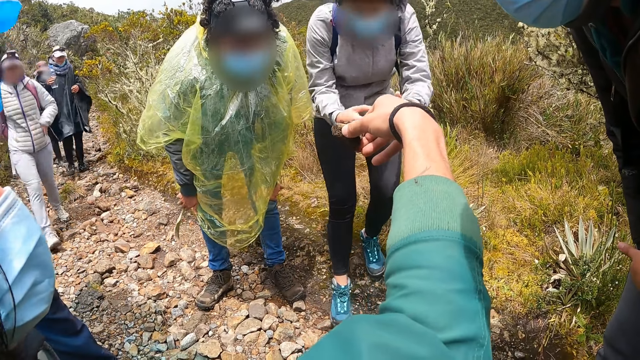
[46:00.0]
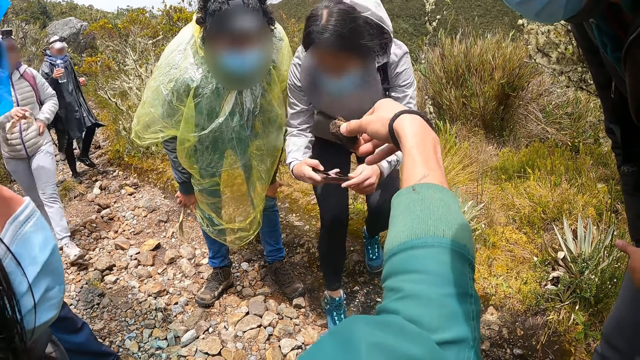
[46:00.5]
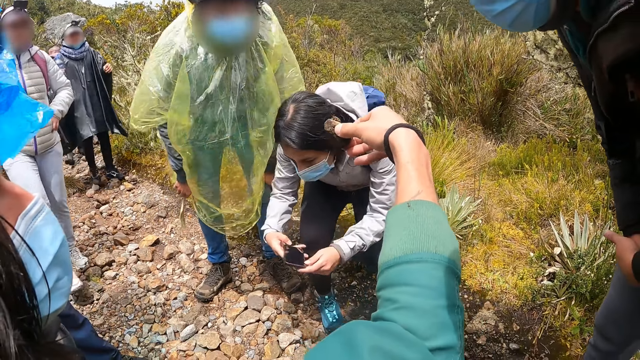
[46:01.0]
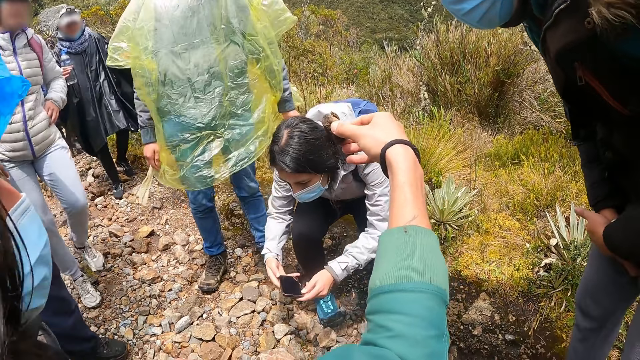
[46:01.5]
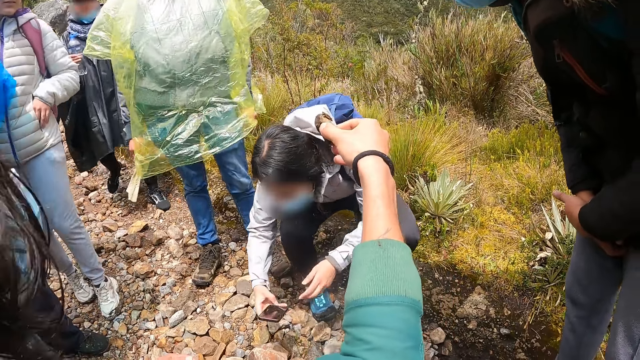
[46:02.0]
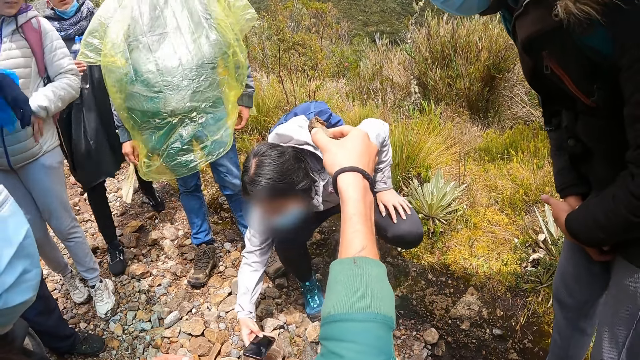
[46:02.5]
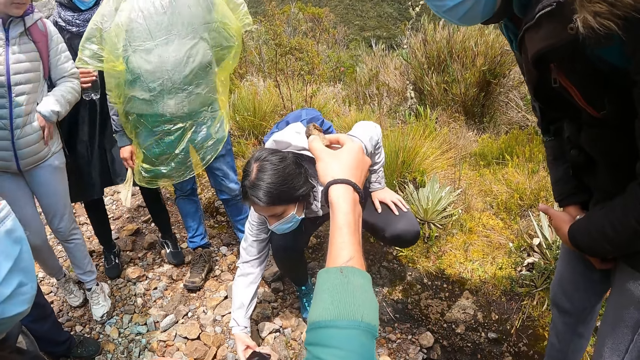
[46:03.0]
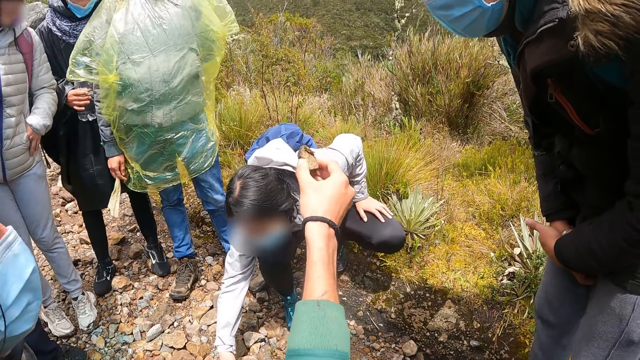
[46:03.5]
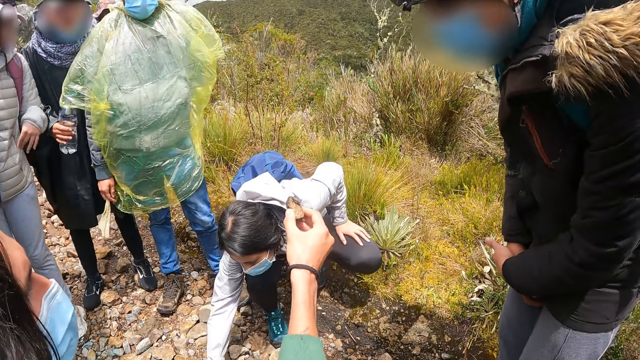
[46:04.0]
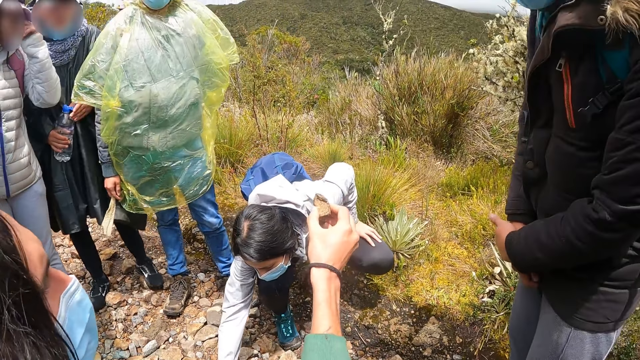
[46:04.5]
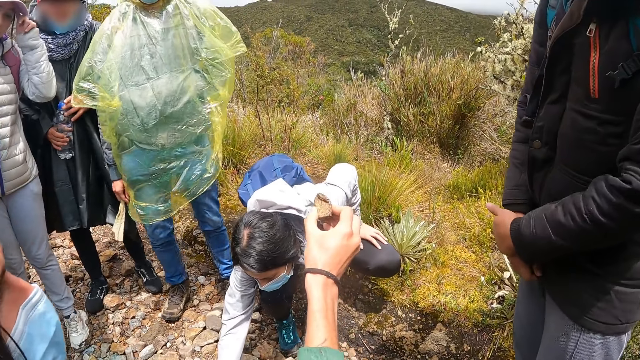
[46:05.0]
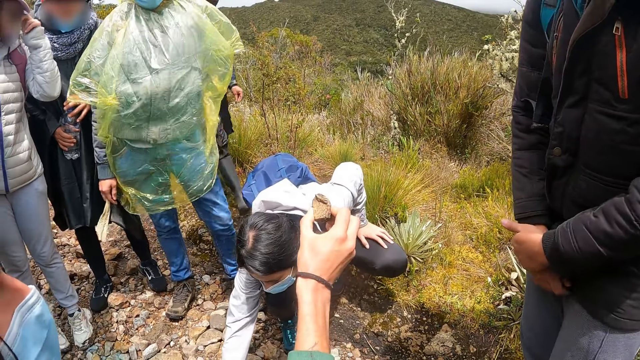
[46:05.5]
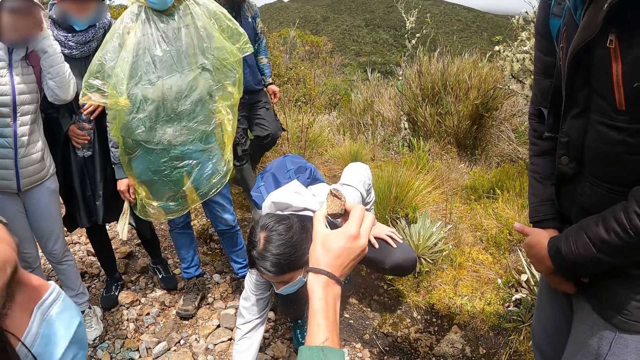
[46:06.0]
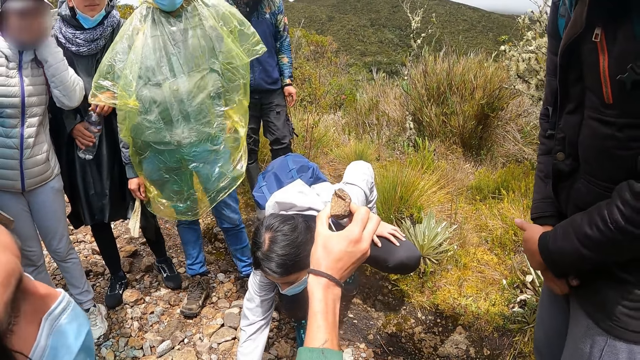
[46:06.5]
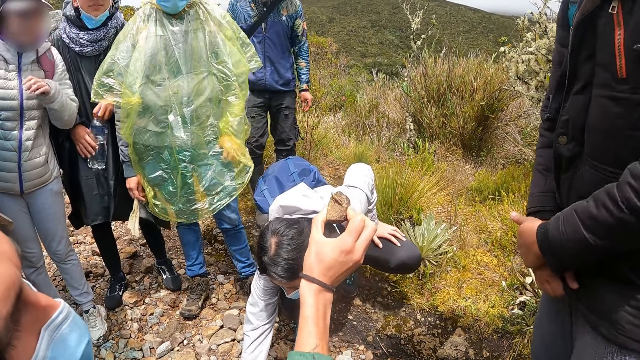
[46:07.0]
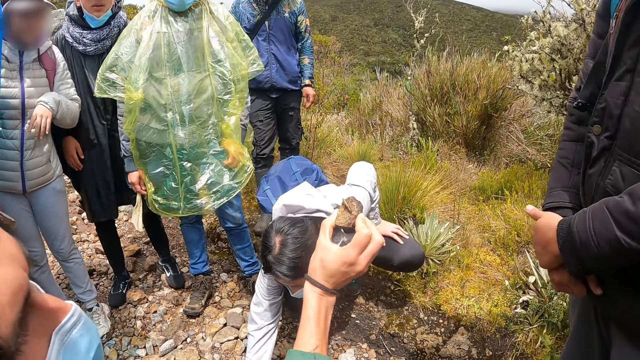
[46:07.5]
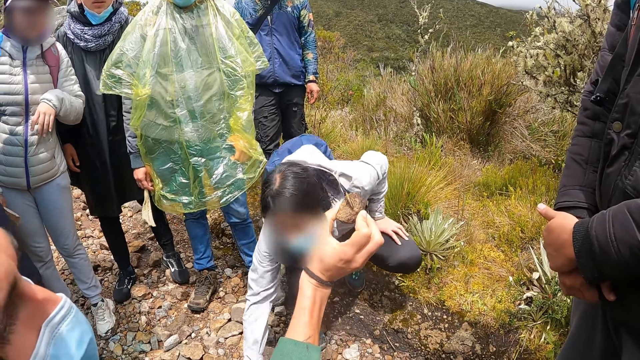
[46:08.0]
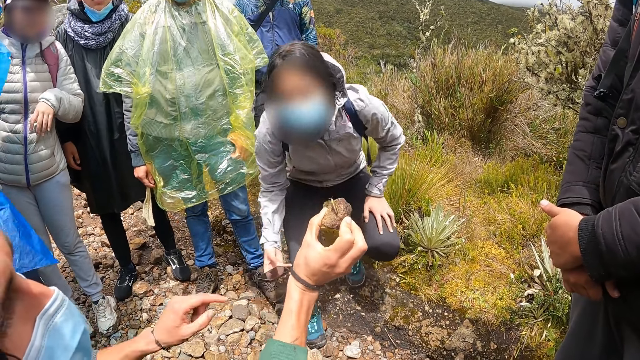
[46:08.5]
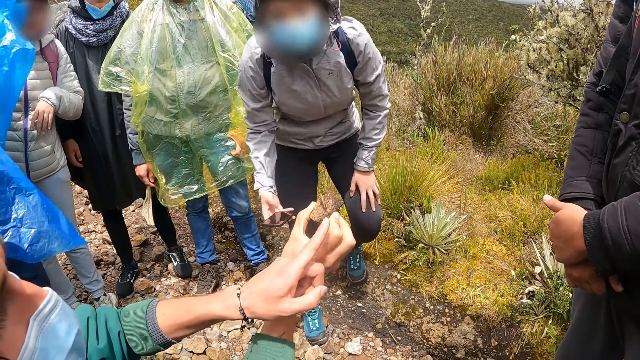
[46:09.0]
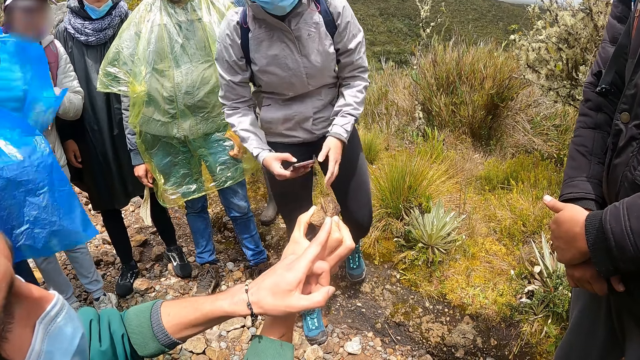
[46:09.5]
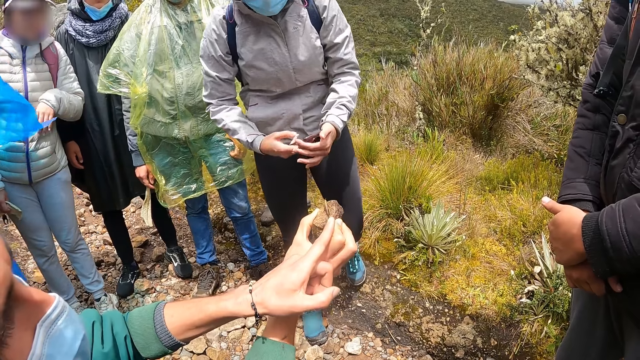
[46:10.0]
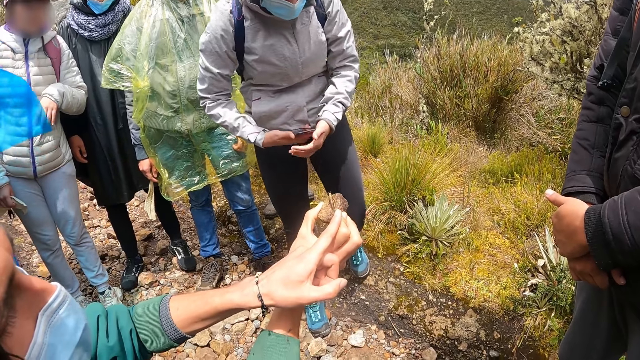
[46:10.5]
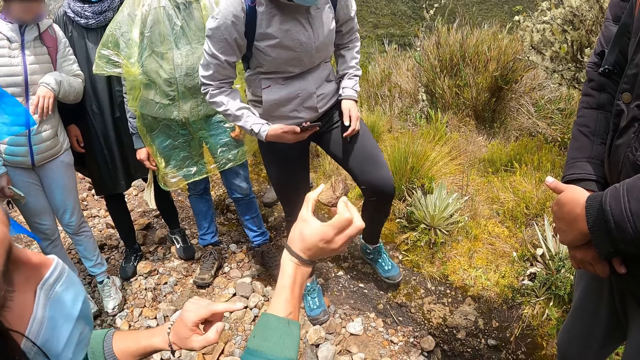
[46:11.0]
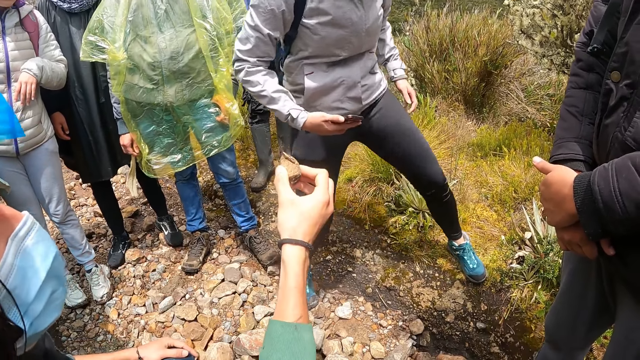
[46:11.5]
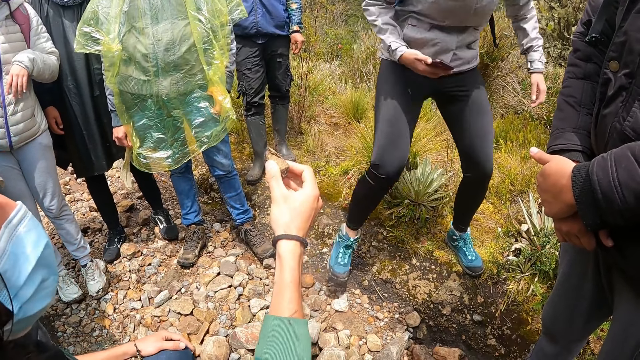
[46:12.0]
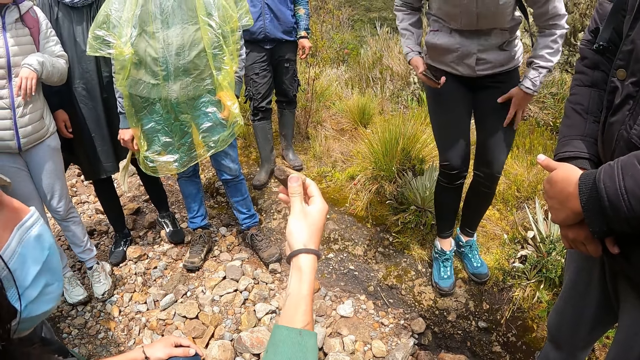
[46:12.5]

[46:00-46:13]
The woman operates the phone with her right hand. Another woman touches a cap with her left hand. The man points to the stone with his left hand.

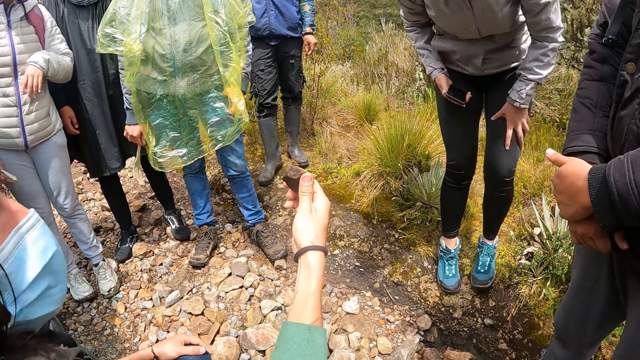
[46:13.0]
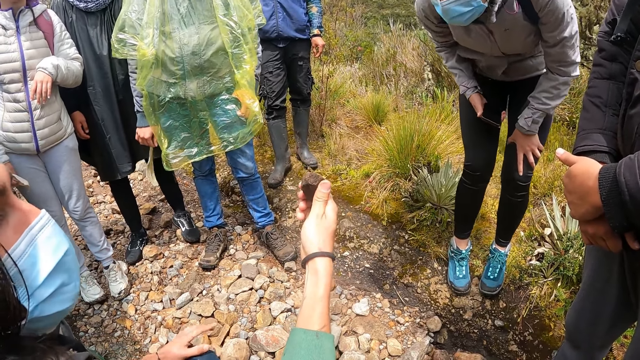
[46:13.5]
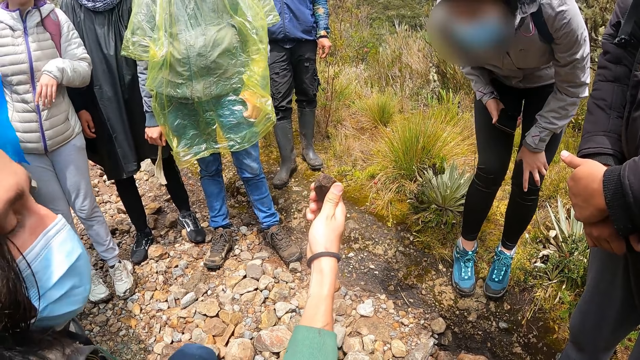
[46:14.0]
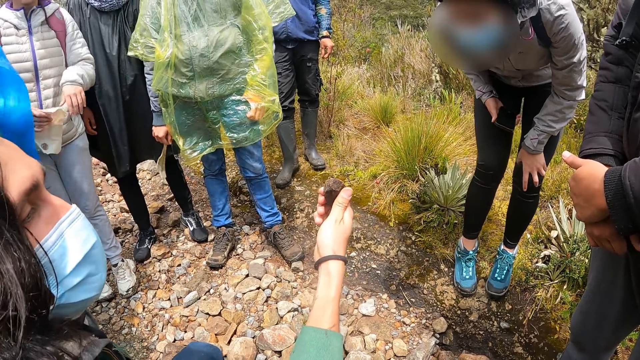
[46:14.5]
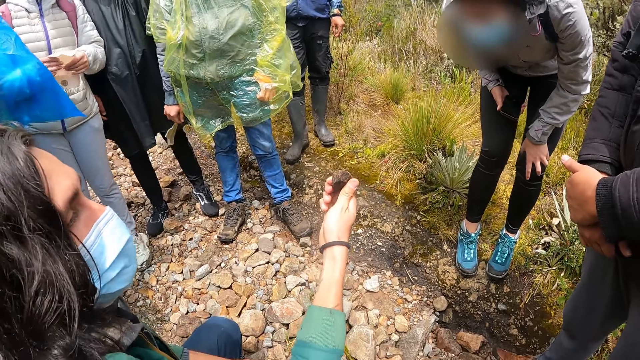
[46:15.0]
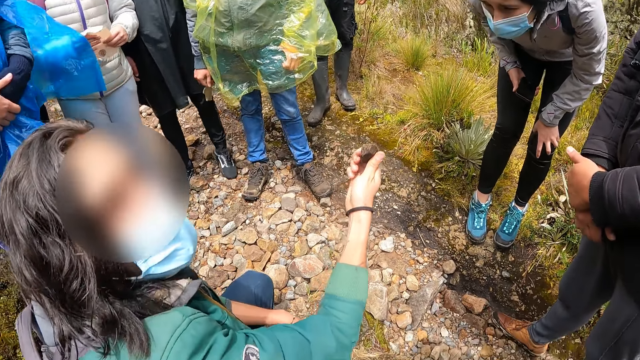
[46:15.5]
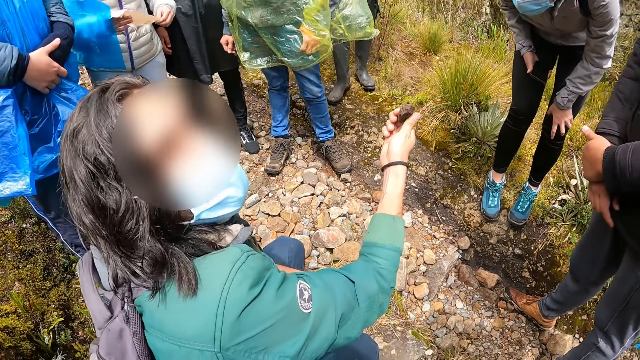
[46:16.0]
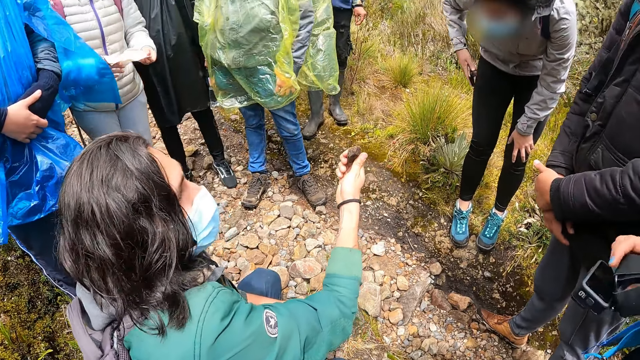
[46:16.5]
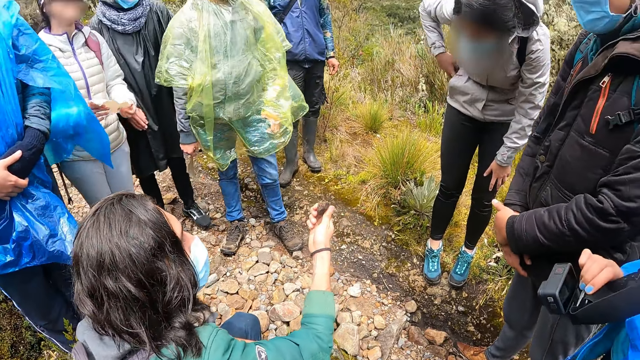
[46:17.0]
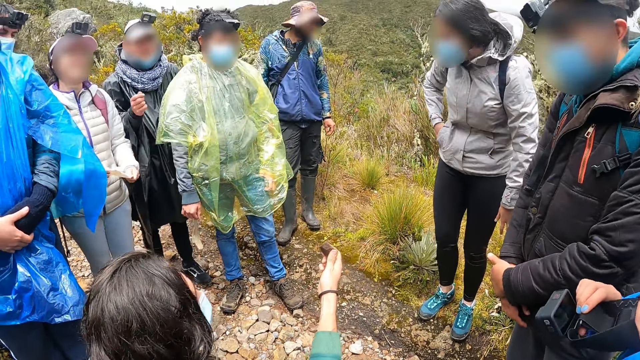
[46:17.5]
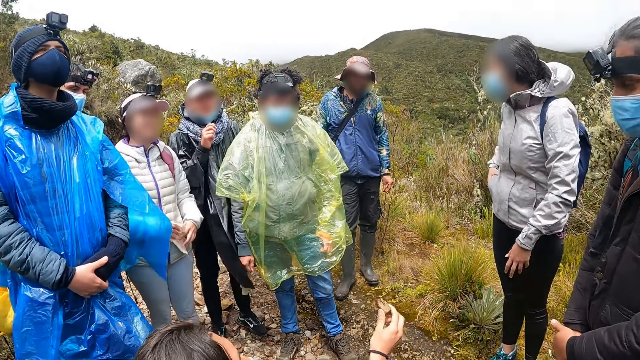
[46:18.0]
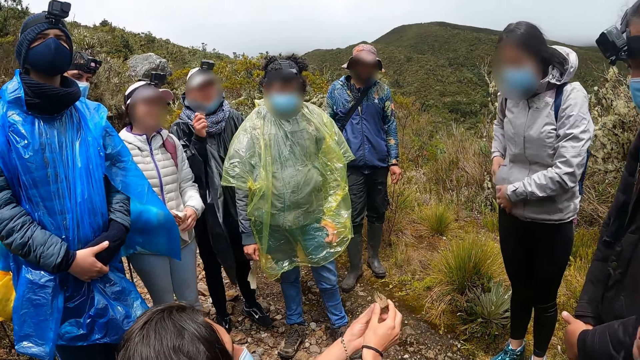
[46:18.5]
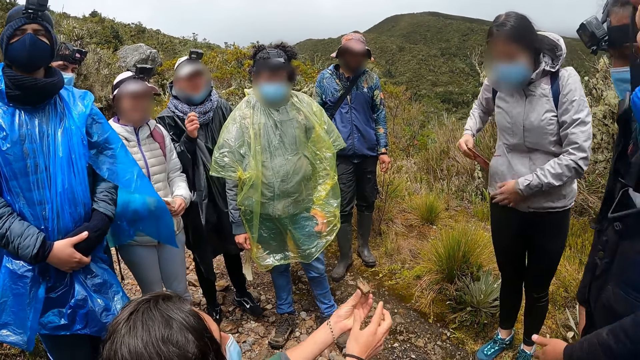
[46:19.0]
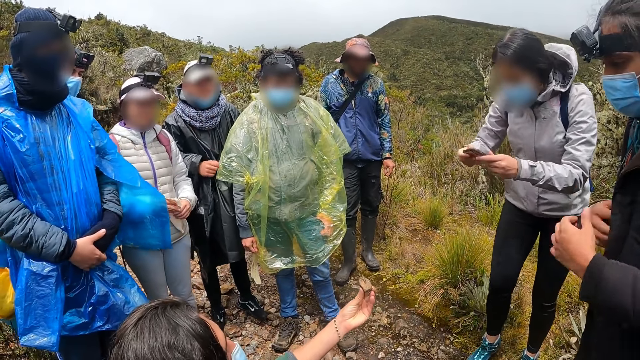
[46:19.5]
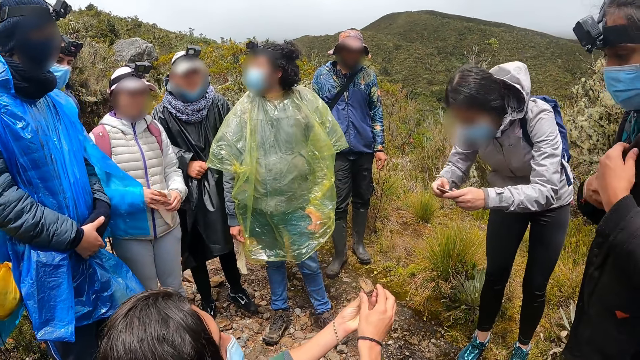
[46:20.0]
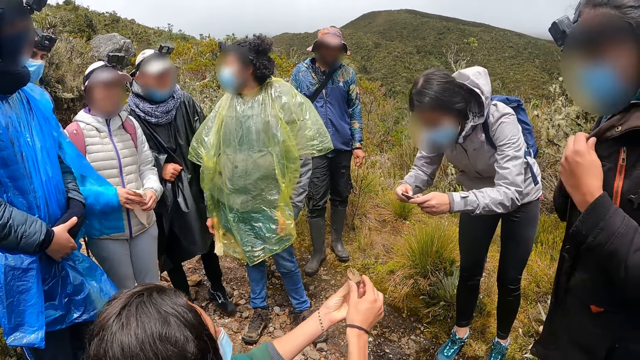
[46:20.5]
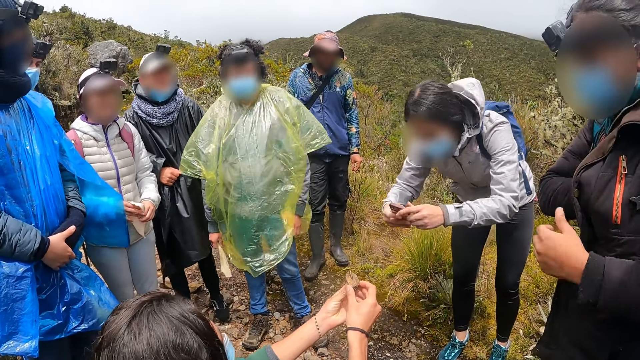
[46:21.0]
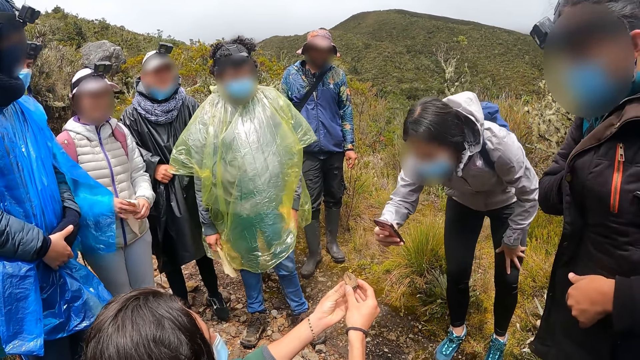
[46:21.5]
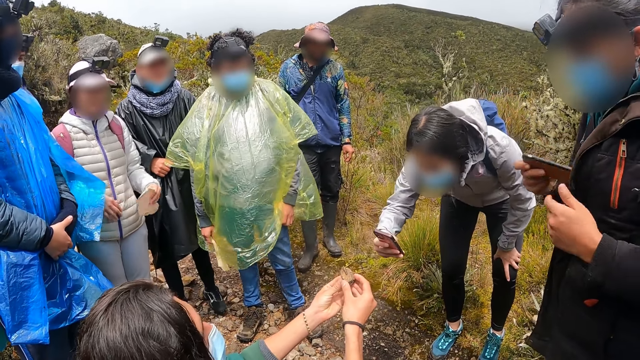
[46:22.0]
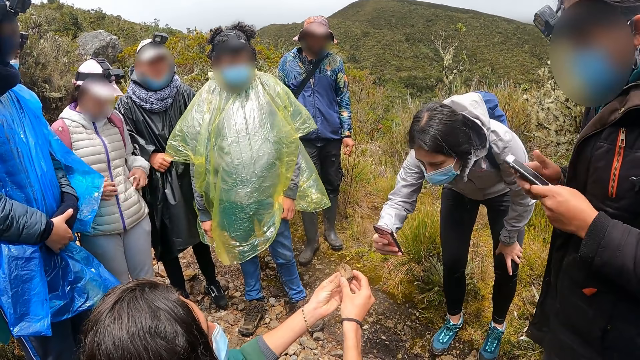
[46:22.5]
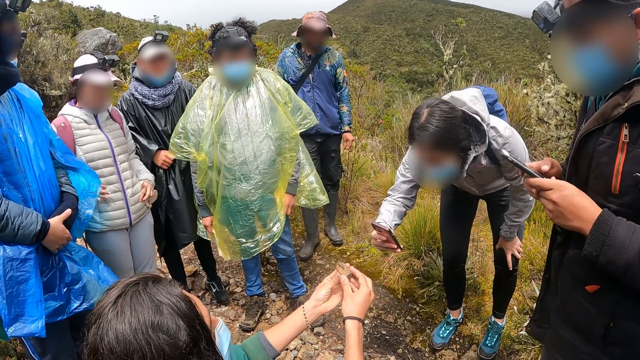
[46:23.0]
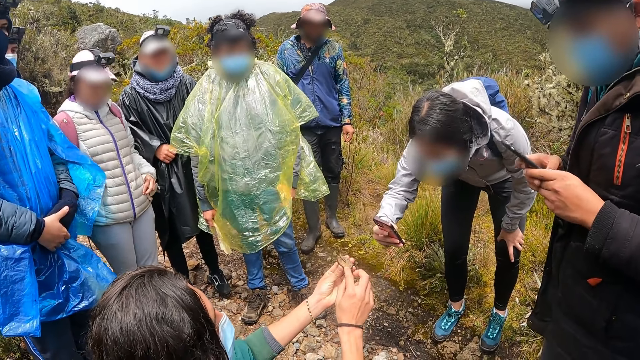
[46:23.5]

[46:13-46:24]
A woman holds a nose mask in both hands. Another woman puts the phone in her right hand into the jacket. A third woman gestures with her right hand. The second woman takes out the phone from the jacket with her right hand and holds the phone in both hands. A fourth woman touches a jacket with both hands. The second woman operates the phone with her right hand. The fourth woman takes out a phone from the jacket with her right hand. The fourth woman operates the phone with both hands. The first woman touches a jacket with both hands.
